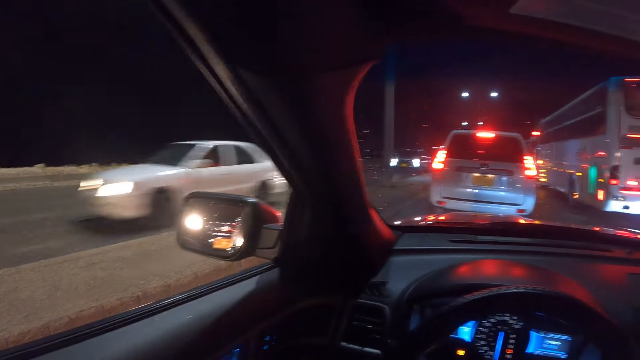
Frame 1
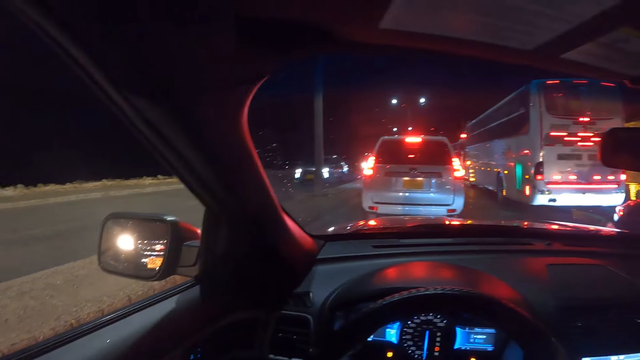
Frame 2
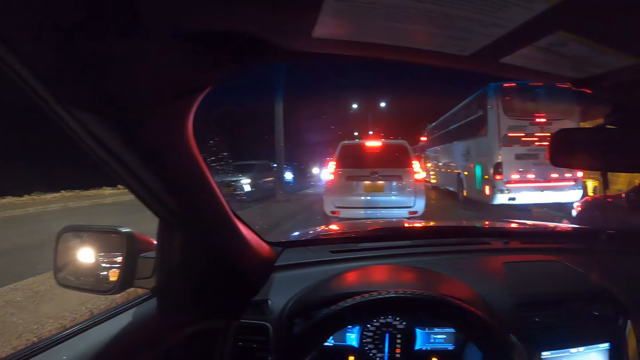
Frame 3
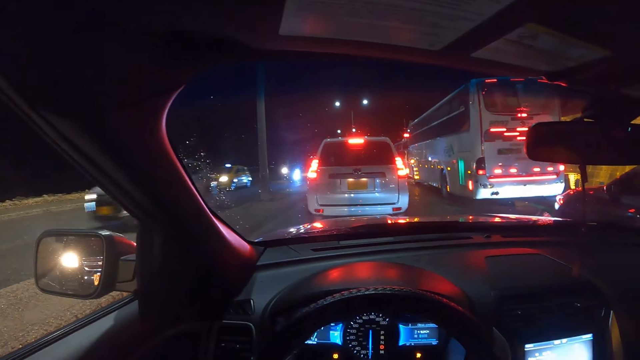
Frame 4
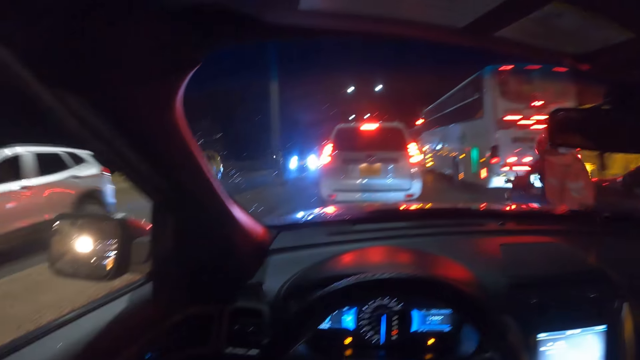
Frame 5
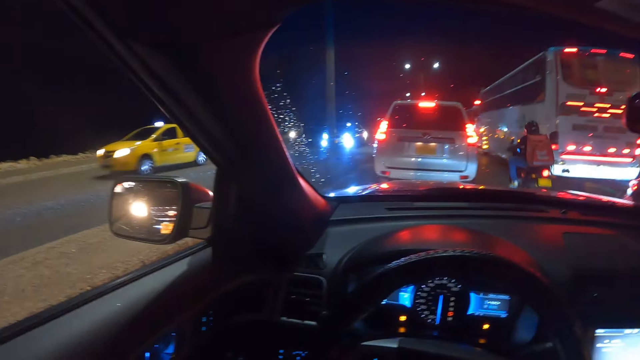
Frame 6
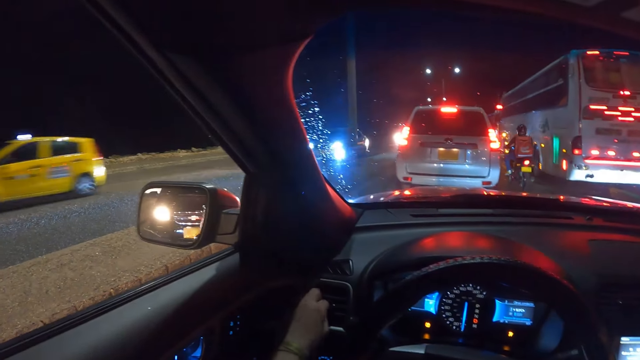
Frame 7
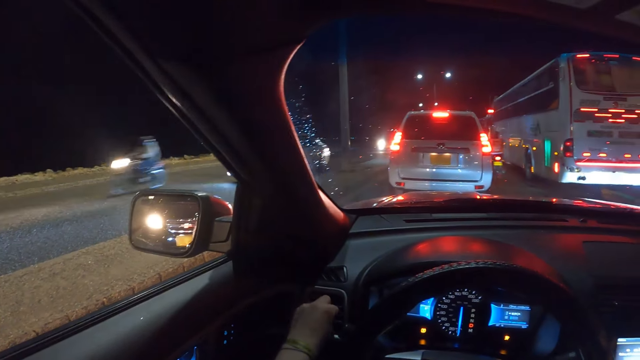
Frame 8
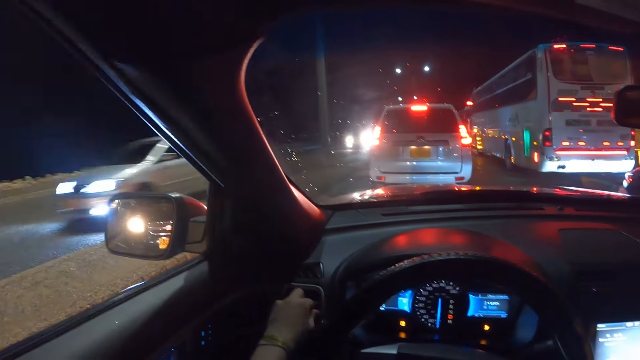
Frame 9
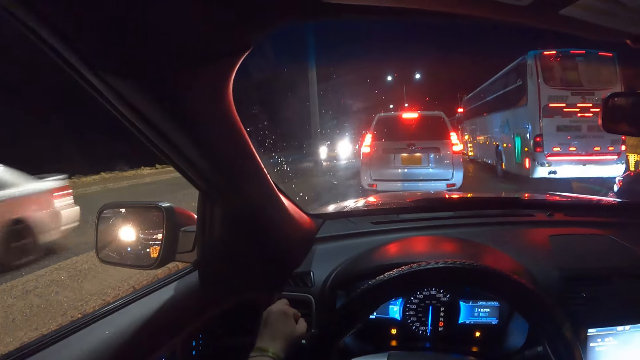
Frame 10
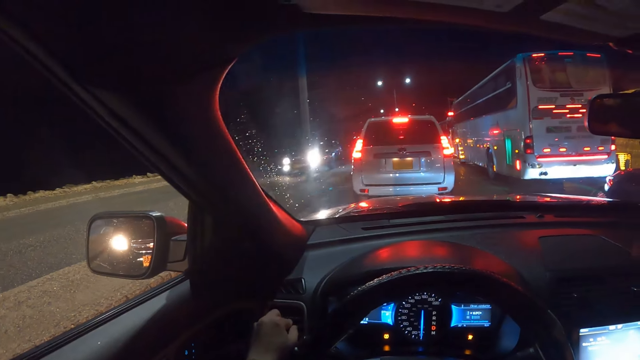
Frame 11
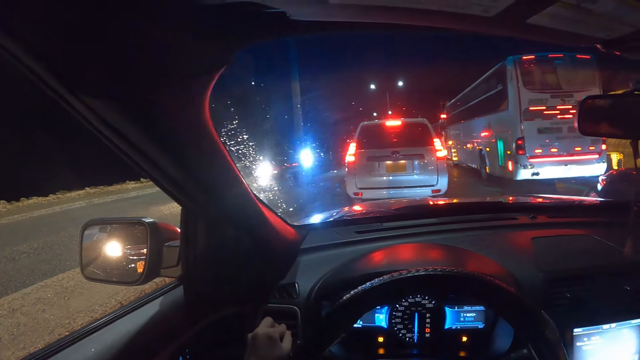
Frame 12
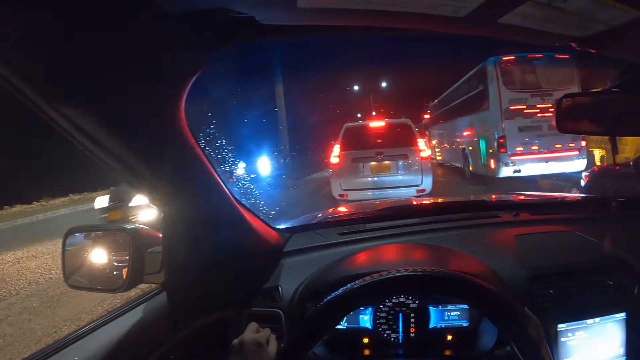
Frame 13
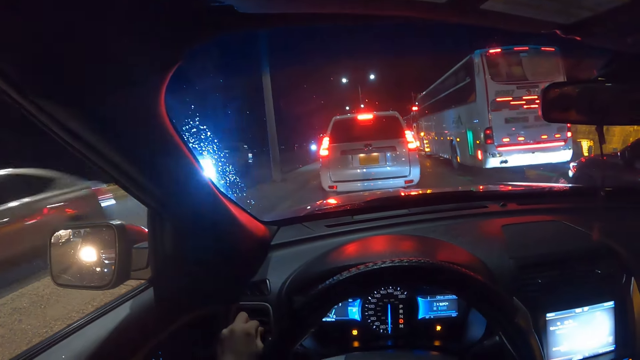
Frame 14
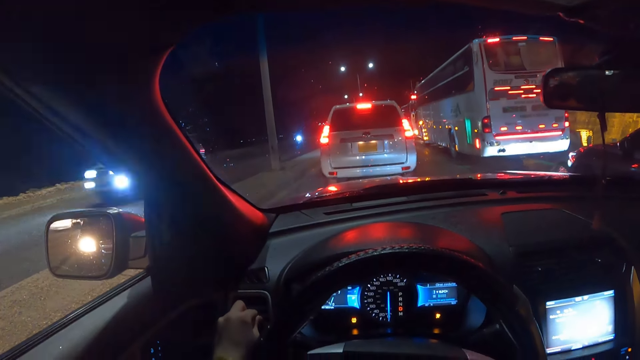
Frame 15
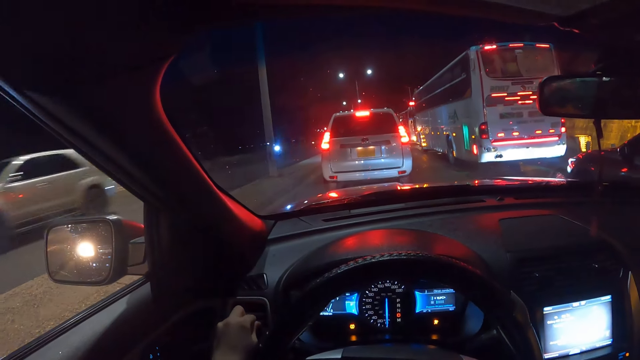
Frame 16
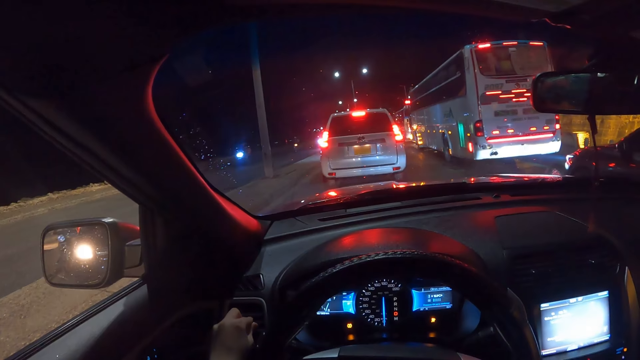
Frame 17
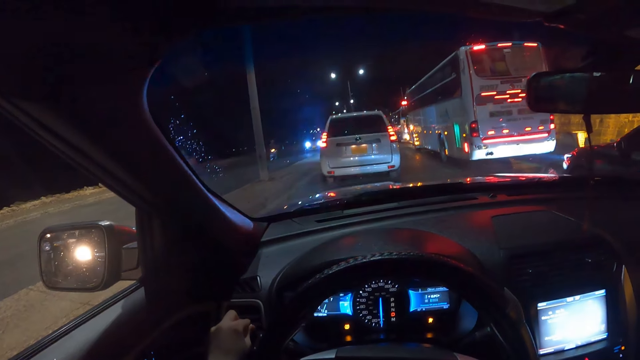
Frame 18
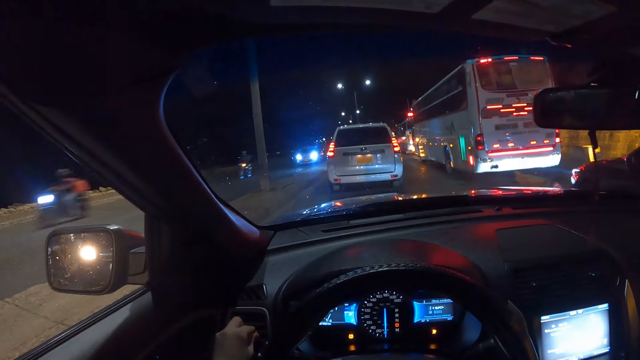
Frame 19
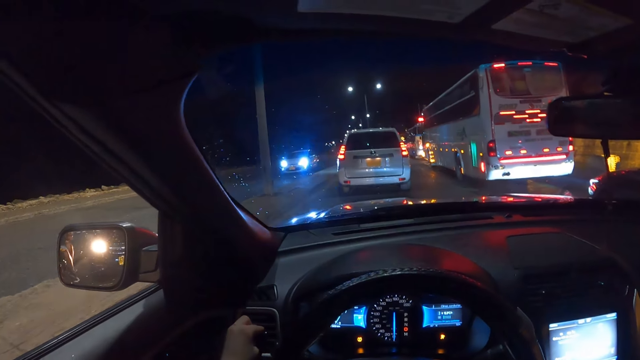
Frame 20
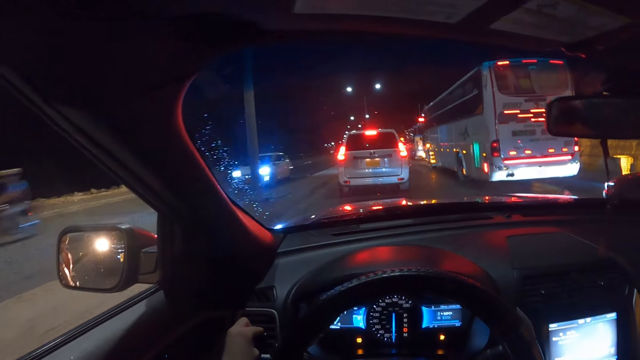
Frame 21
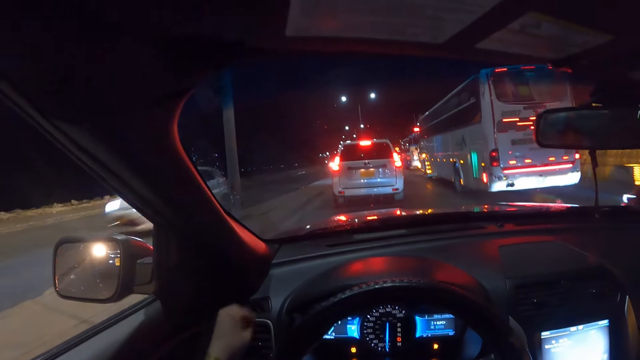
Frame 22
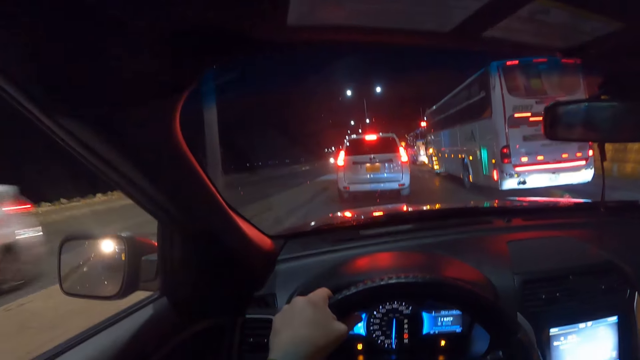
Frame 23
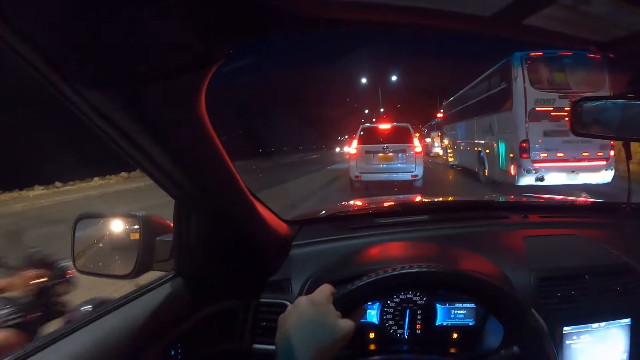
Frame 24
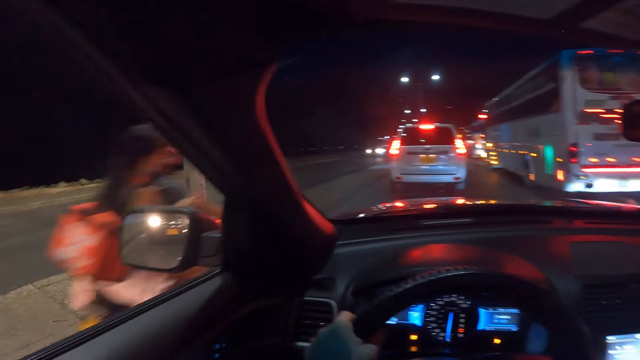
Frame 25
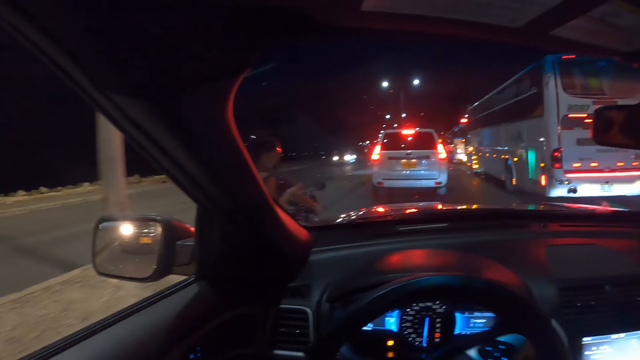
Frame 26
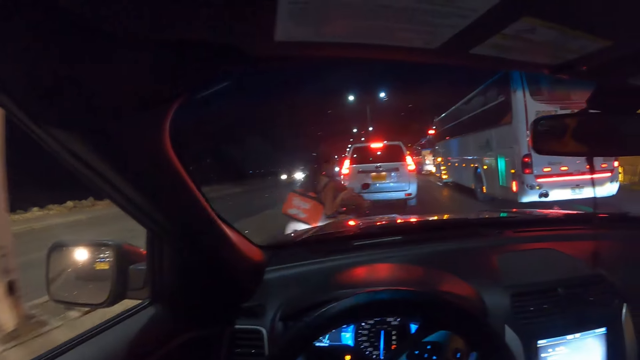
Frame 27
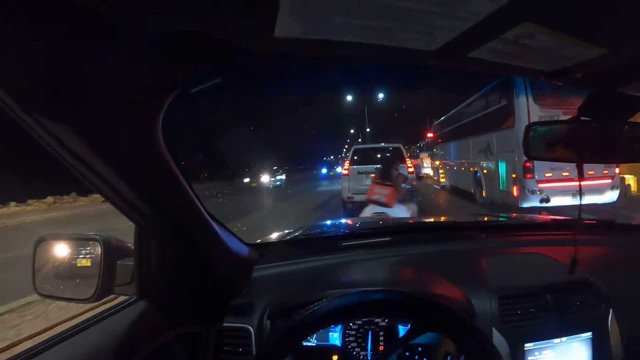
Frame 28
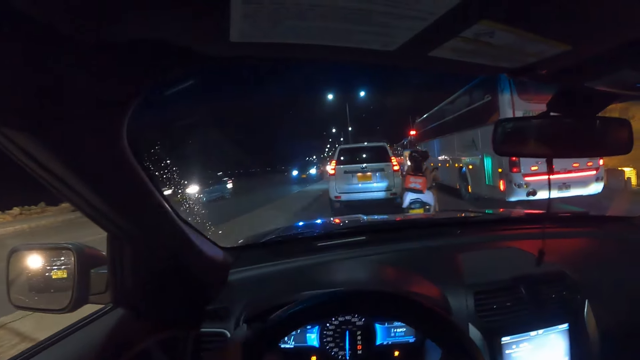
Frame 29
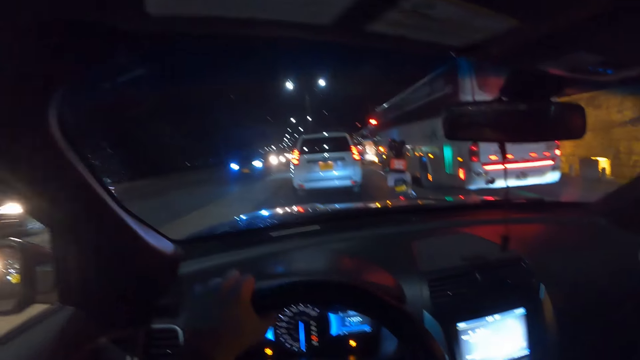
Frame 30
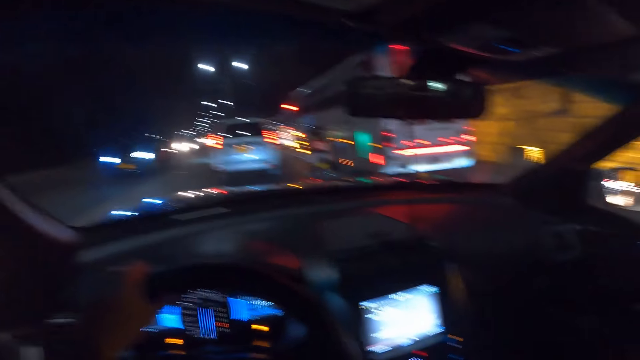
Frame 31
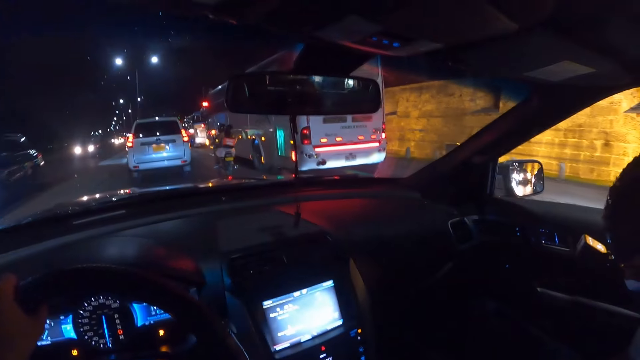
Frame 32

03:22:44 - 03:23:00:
A car drives past the camera wearer. He drives on the road. He adjusts a dash air vent with his left hand. He drives the car with the car steering in both hands.

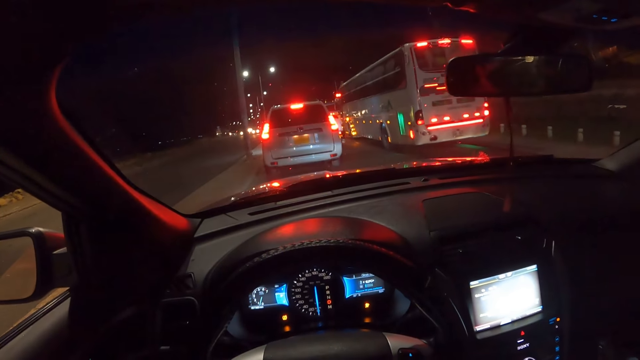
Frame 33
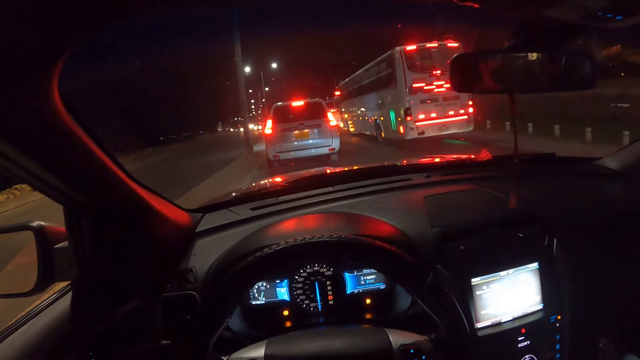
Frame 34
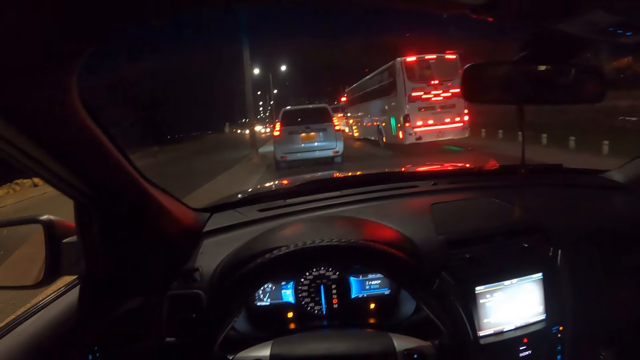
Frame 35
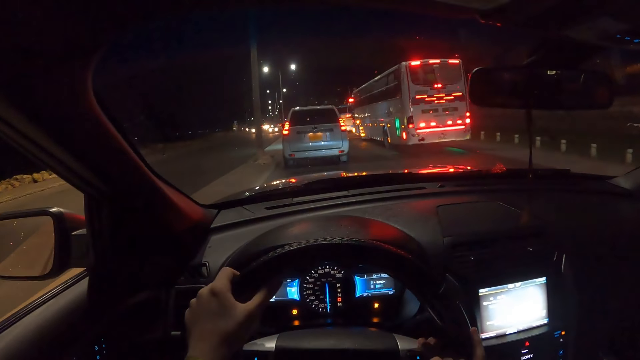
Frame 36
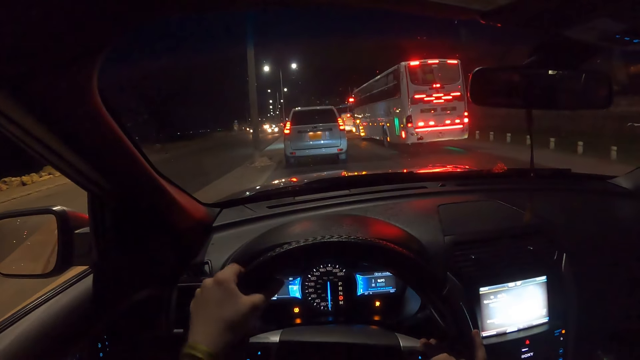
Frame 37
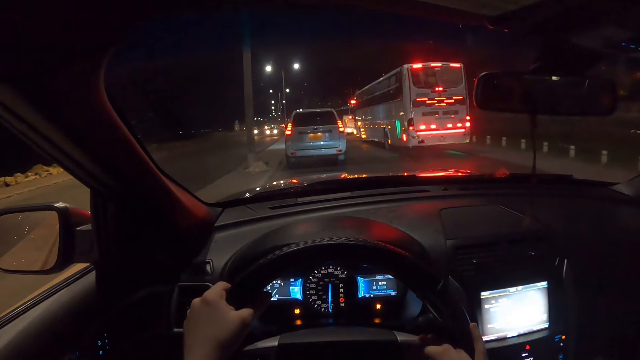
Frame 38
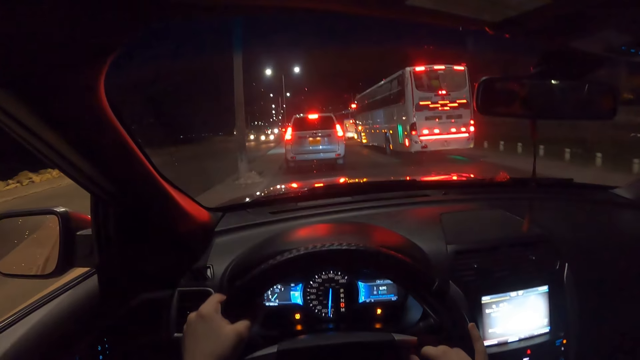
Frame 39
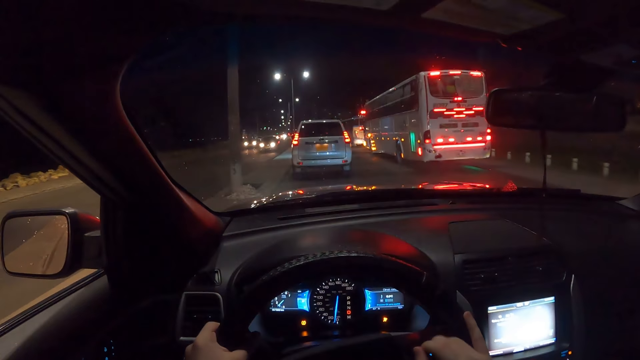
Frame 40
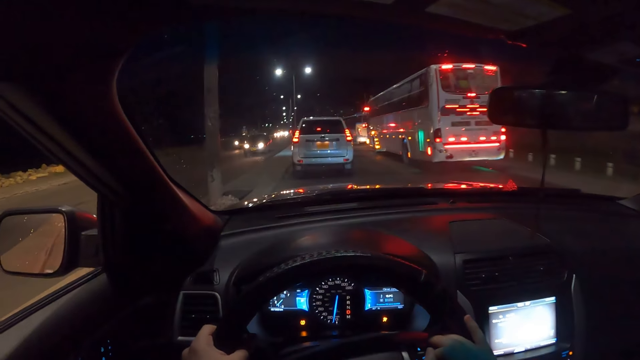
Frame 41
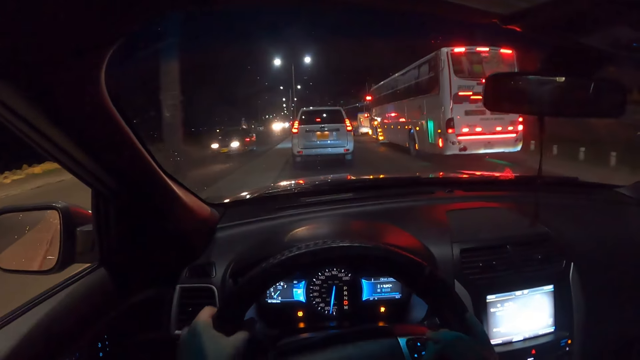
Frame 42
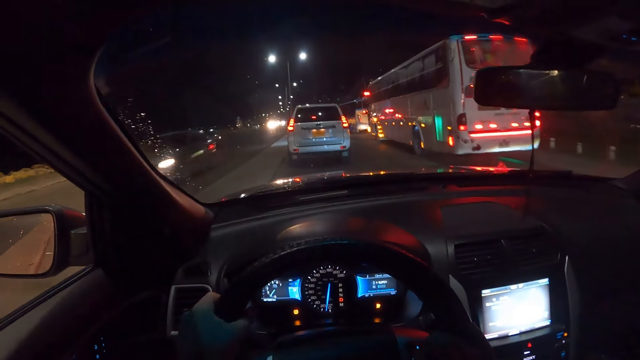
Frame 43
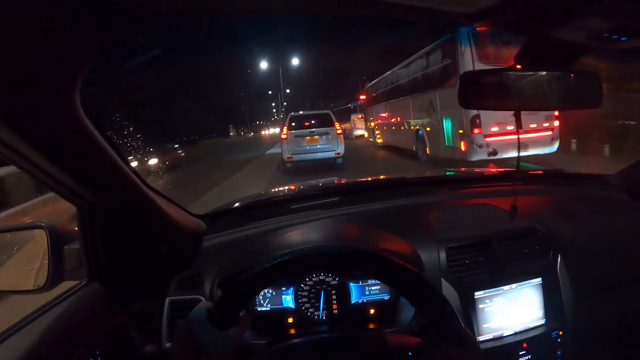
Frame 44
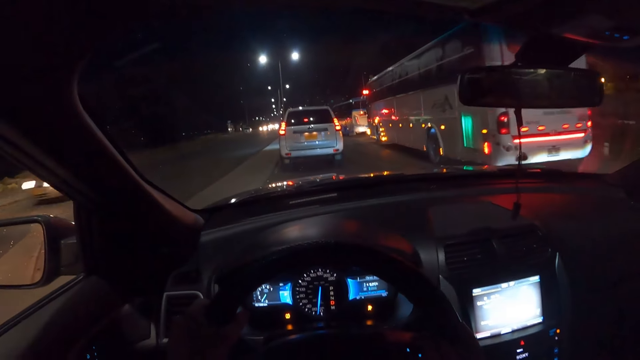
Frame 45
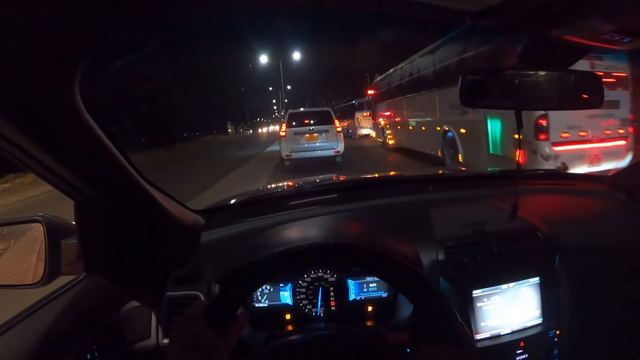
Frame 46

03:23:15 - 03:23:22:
The camera wearer drives the car with the car steering in both hands.
